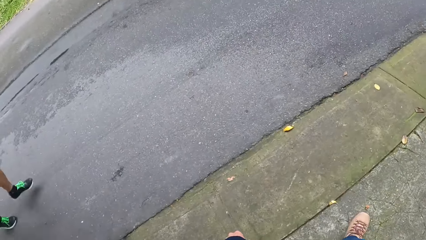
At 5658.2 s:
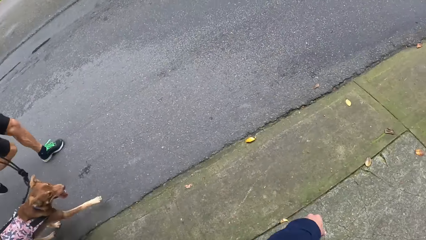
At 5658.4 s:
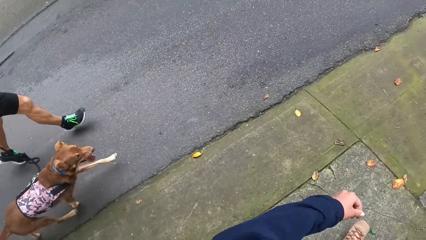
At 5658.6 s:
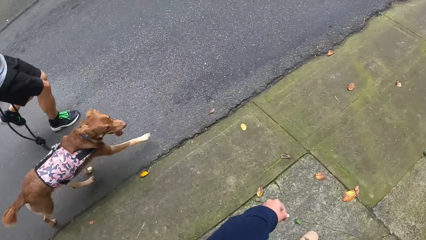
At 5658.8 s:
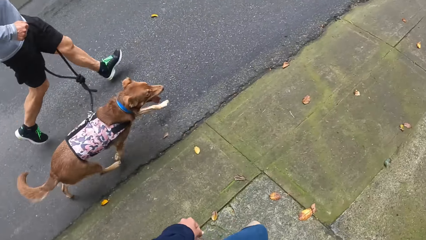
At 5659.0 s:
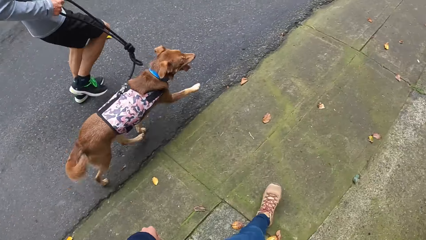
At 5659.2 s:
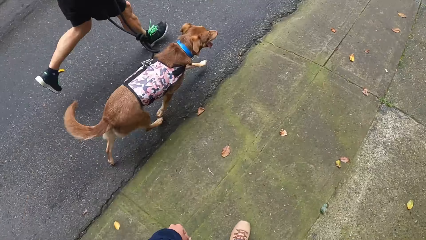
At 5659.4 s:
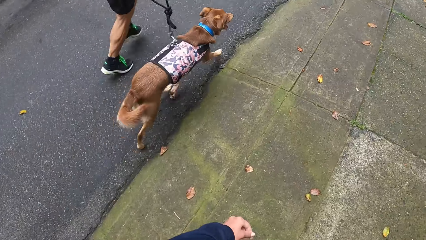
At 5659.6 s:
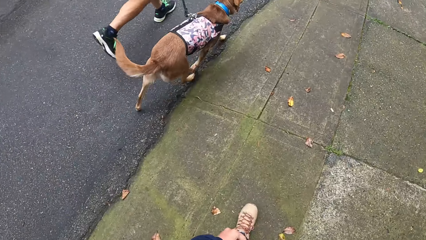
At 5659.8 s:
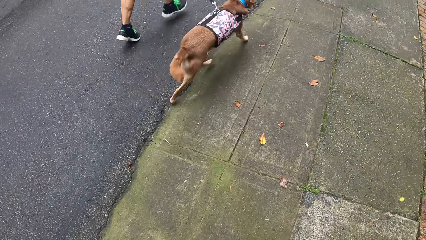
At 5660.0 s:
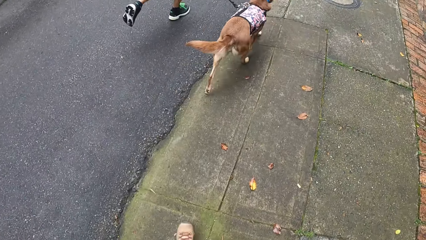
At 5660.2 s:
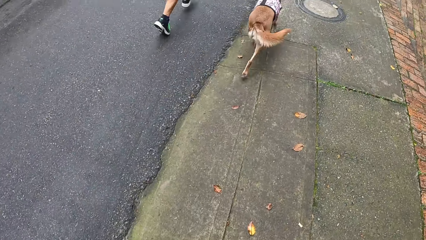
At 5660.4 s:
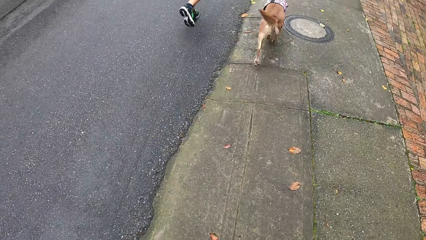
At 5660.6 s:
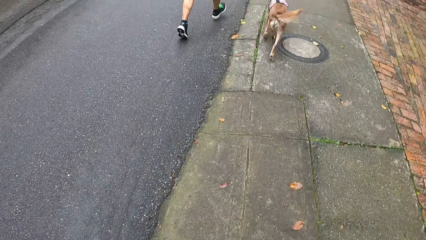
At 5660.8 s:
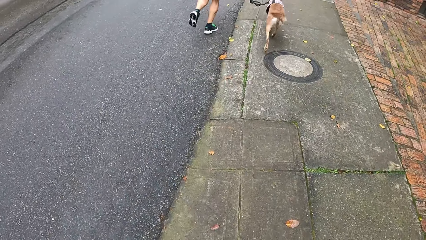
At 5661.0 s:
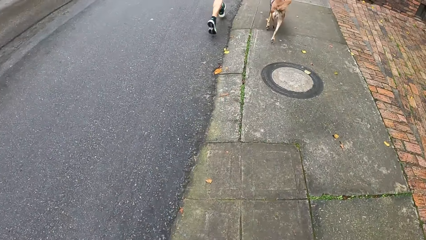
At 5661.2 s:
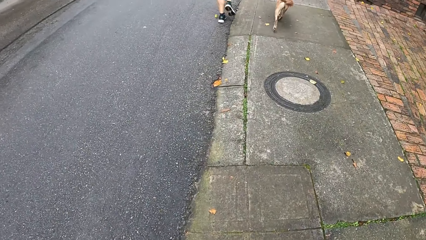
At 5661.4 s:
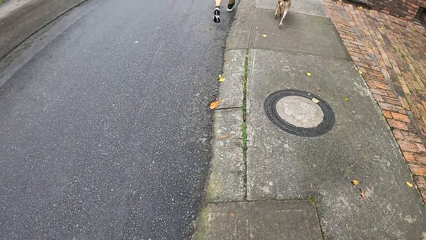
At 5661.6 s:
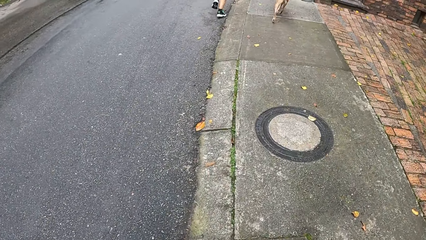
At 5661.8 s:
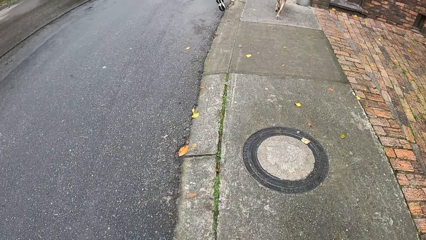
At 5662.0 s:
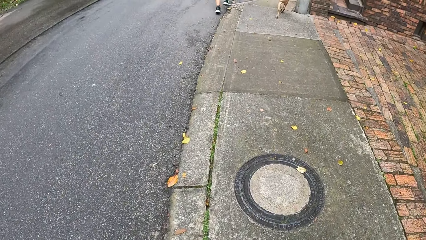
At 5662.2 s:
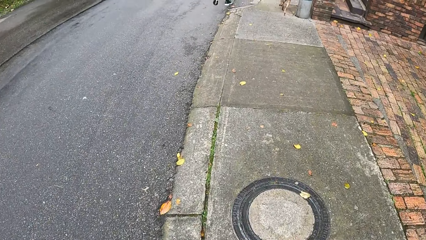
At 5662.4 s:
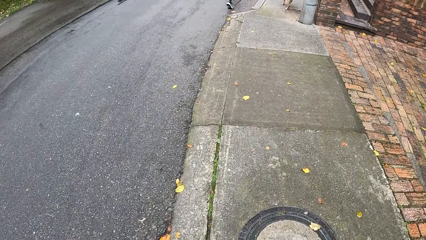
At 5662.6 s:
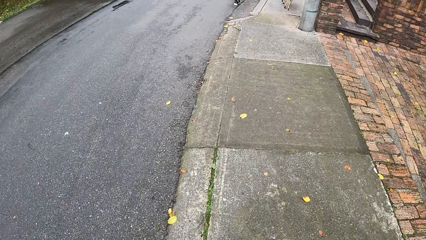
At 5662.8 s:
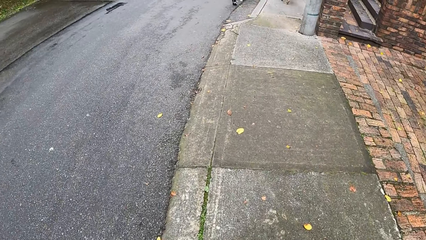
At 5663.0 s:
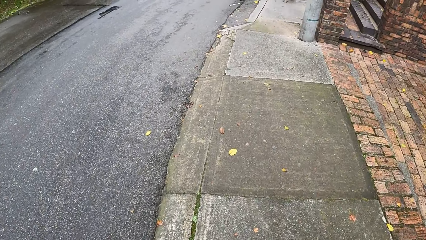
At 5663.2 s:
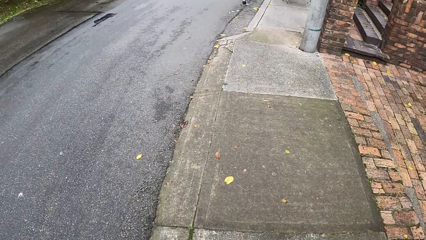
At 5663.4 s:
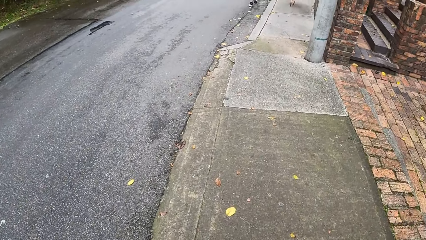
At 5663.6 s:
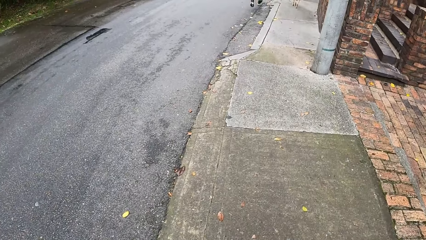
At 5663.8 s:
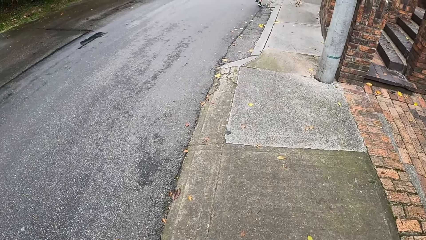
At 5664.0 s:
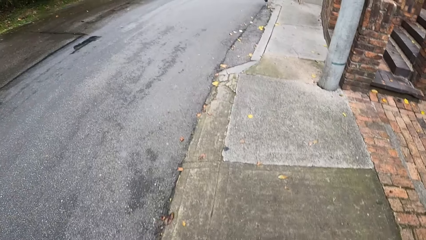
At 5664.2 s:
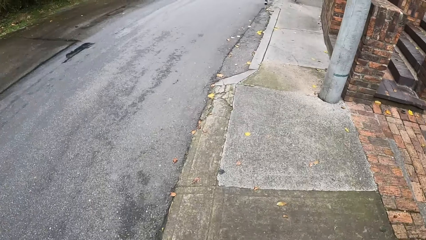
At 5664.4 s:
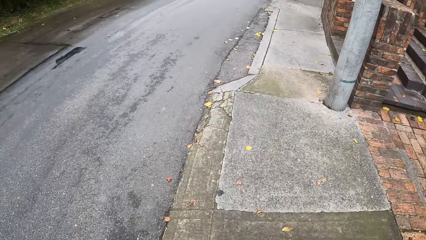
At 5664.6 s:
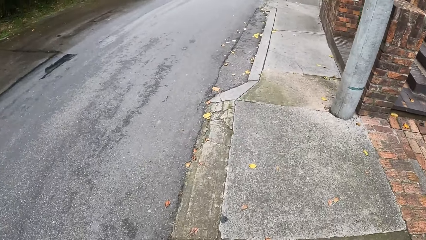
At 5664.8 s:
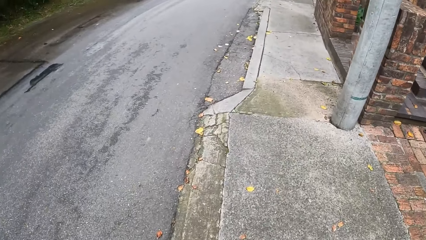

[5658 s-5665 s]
A dog runs past the camera wearer. A man holds the dog rope and runs with the dog on the road past the camera wearer.

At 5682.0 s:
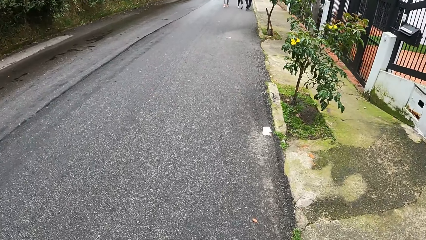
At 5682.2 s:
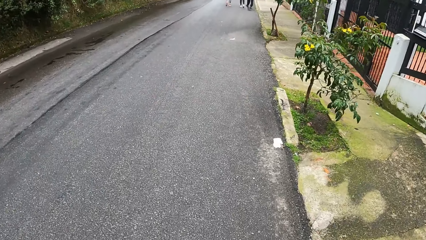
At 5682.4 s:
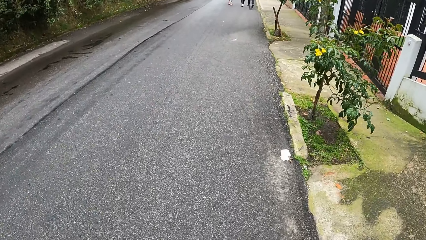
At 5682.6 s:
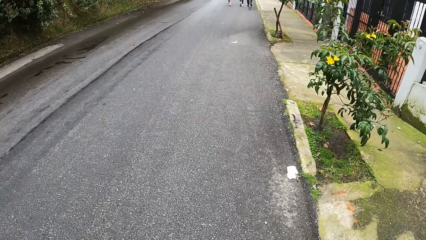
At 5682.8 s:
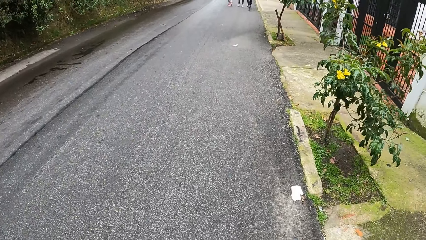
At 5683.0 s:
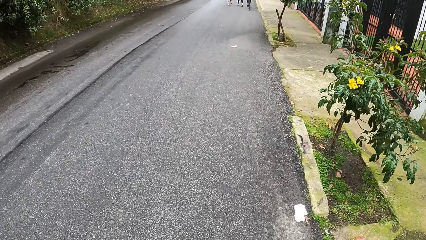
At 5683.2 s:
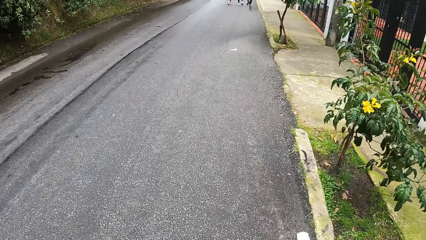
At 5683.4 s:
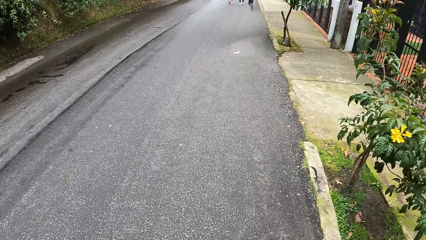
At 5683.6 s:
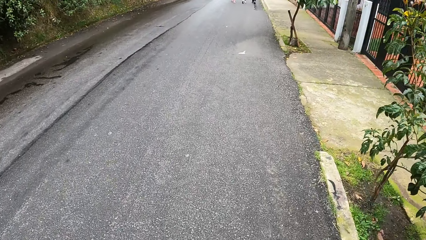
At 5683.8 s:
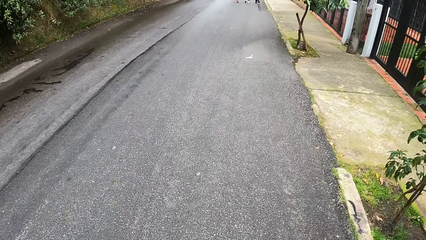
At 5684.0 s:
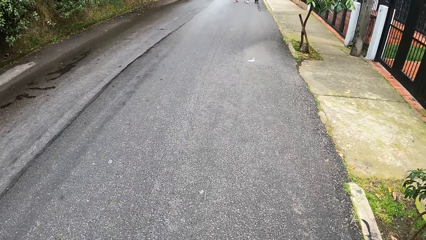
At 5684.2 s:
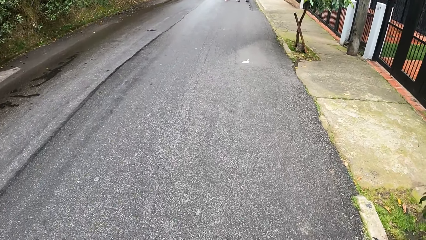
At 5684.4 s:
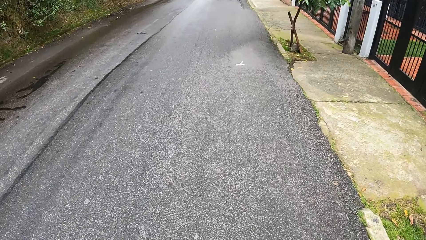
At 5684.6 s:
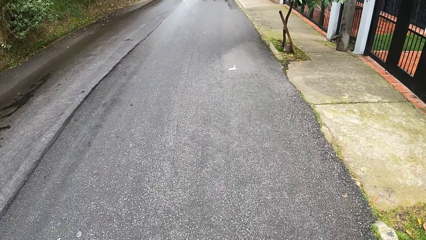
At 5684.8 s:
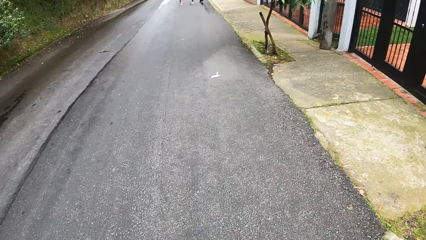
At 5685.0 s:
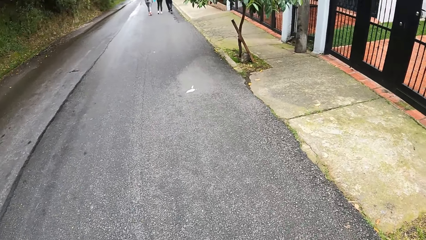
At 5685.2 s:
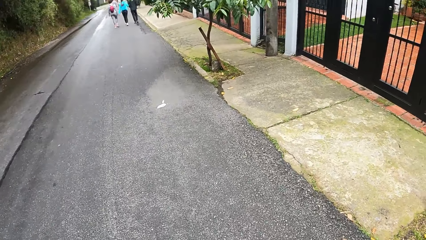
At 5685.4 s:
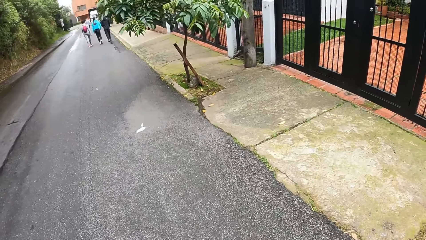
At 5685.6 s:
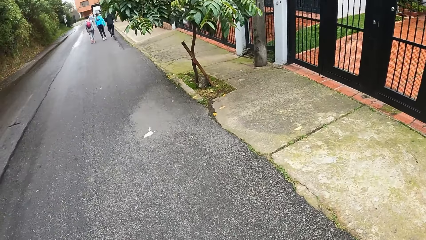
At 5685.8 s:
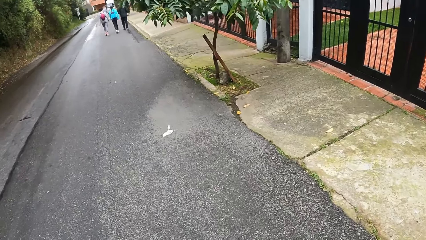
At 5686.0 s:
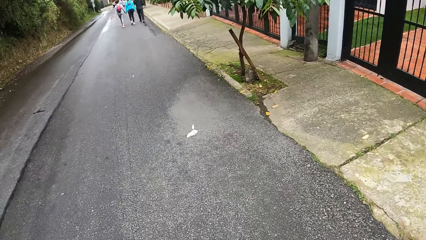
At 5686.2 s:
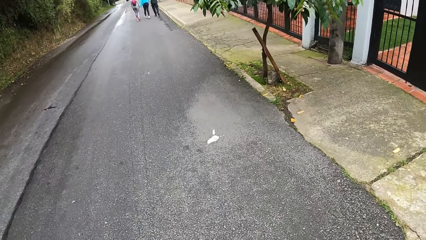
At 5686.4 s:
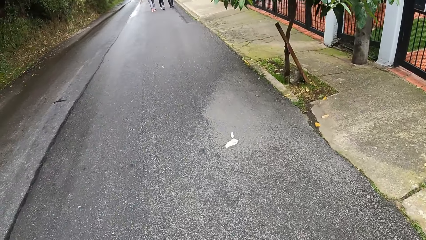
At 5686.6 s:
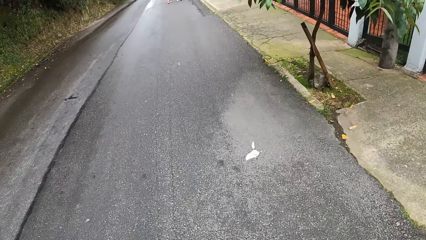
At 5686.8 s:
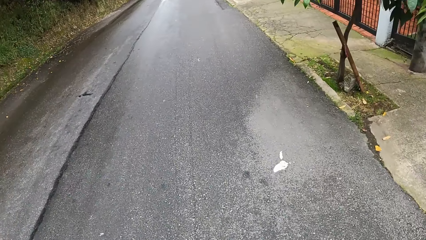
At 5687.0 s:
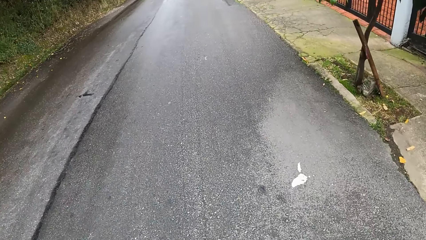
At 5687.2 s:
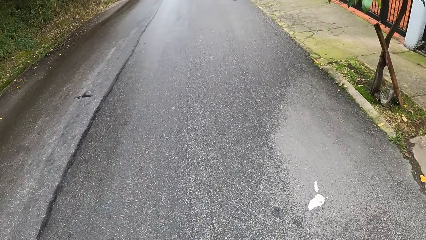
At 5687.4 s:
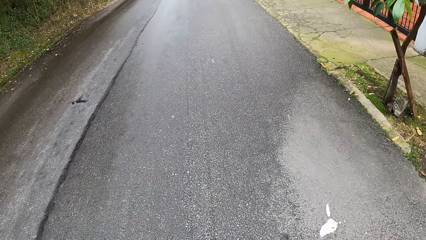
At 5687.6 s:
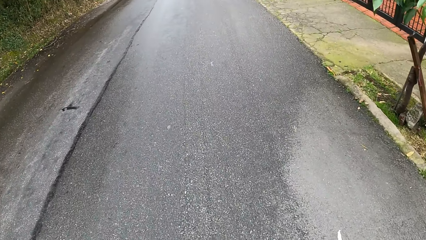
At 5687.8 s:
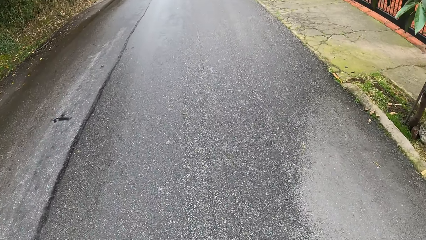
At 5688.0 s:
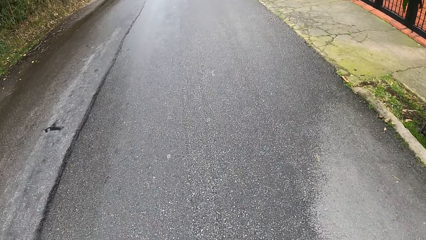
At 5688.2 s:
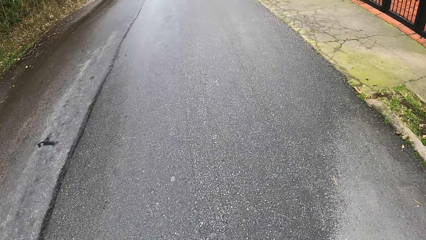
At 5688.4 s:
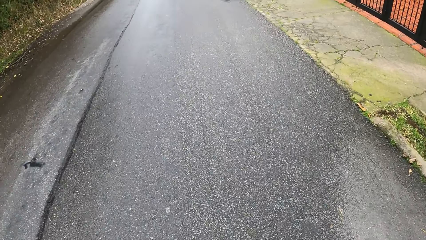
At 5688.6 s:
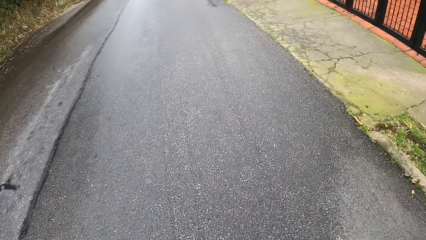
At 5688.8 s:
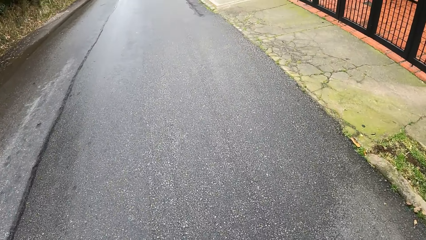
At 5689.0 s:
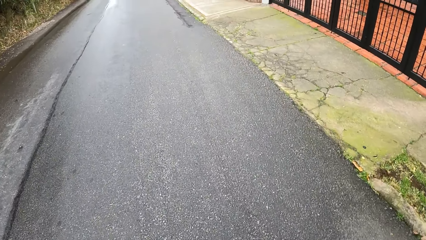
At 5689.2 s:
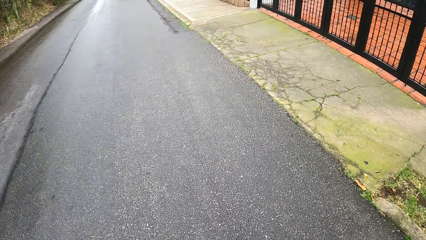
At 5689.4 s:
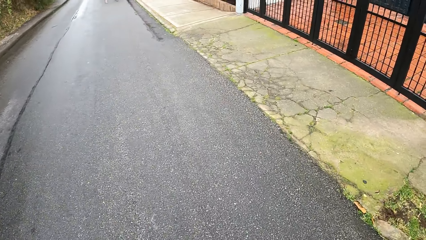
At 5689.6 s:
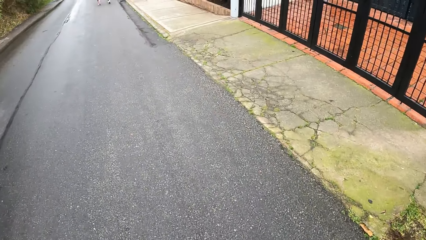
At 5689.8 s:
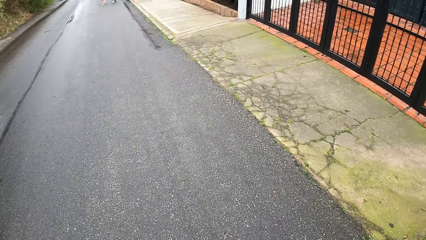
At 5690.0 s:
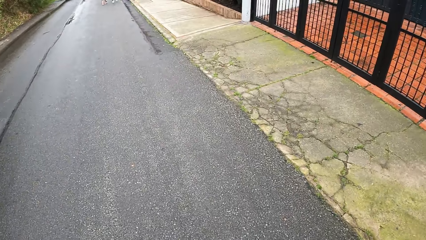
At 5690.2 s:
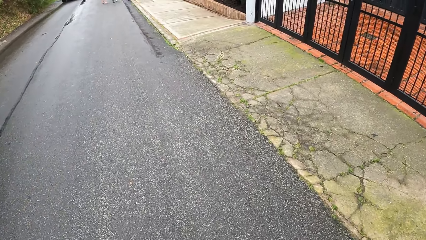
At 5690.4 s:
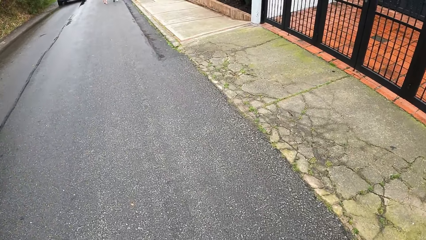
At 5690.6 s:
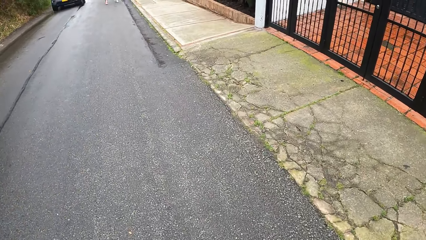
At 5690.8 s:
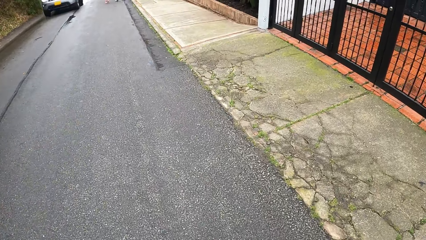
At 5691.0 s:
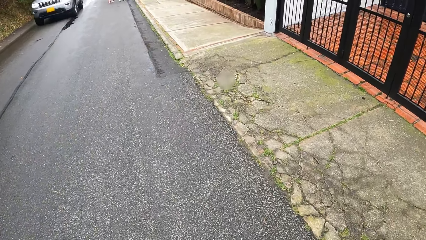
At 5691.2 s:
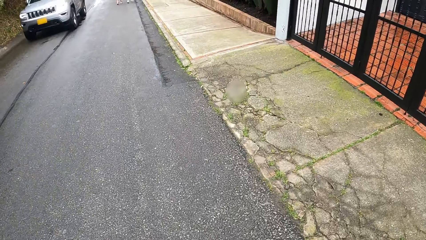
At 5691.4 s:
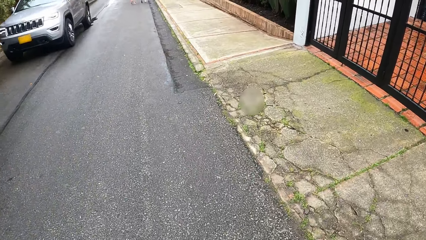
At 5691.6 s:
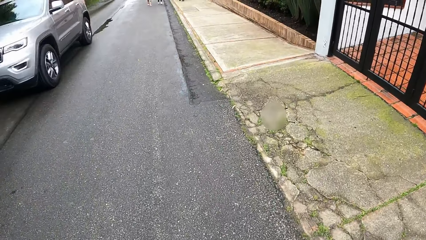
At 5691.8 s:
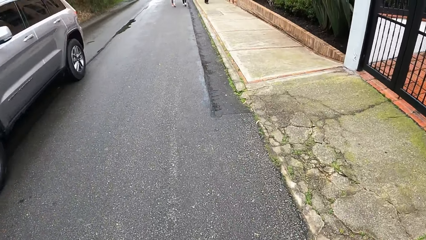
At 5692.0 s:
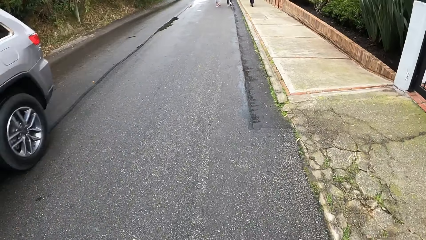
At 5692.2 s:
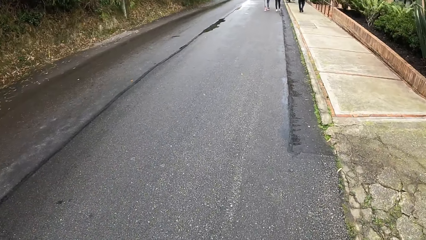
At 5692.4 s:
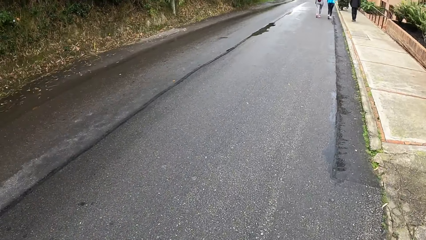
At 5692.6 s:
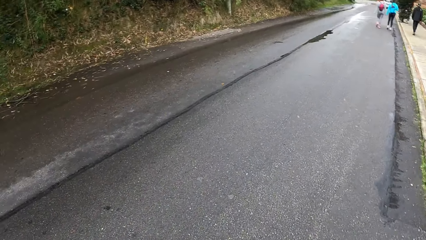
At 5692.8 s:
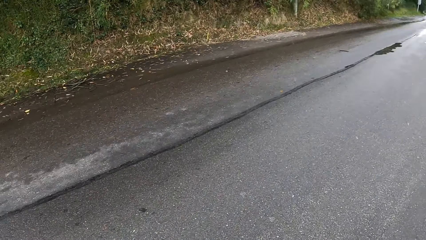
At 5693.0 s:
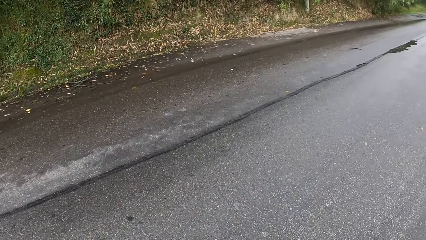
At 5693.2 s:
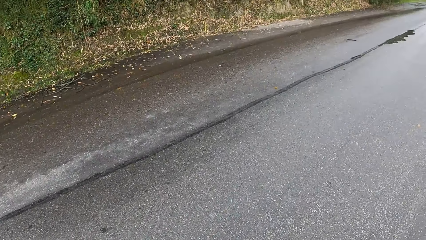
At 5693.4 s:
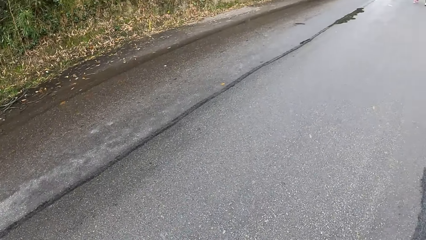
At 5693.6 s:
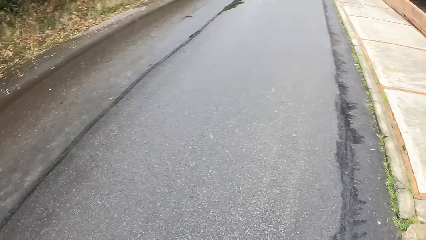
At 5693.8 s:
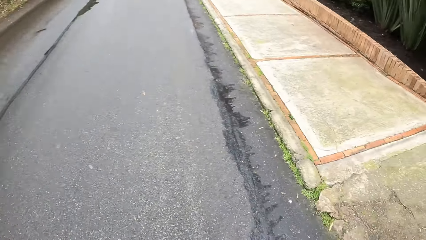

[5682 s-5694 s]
The camera wearer looks at the plant. A silver car drives past them. The camera wearer turns to the side.
